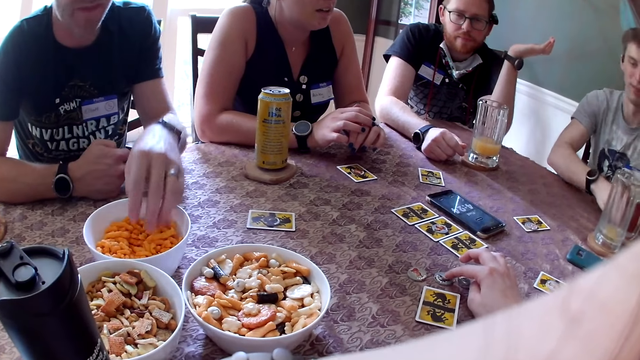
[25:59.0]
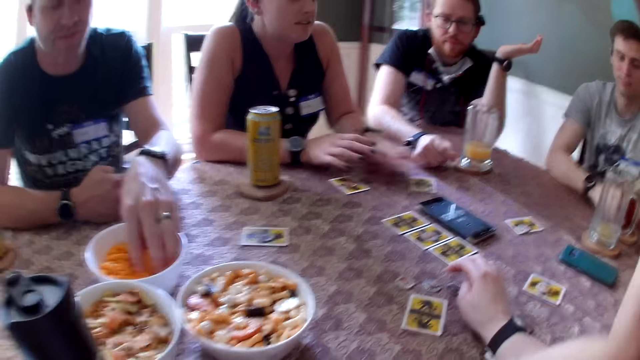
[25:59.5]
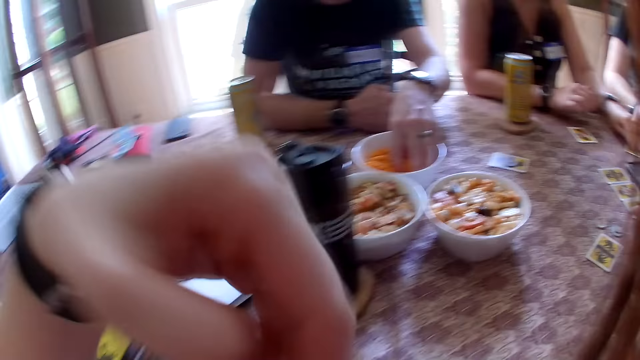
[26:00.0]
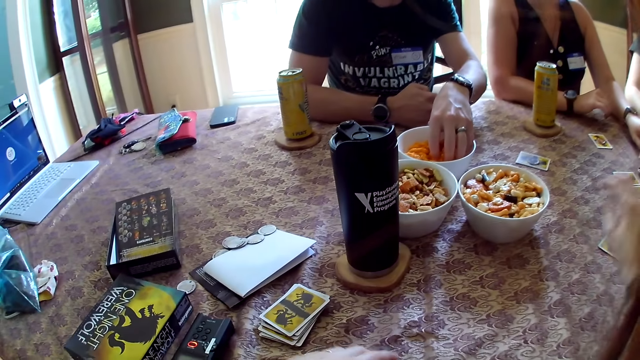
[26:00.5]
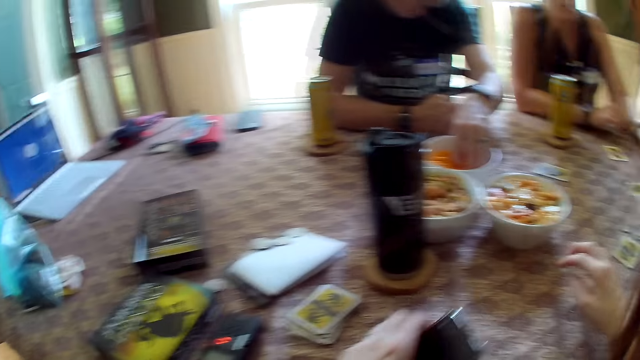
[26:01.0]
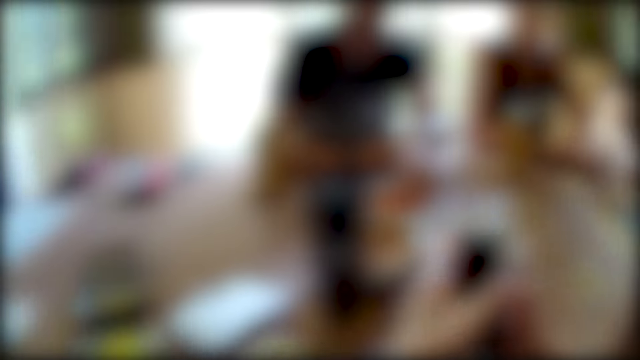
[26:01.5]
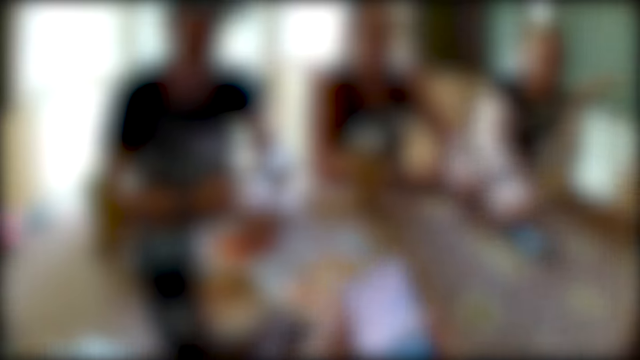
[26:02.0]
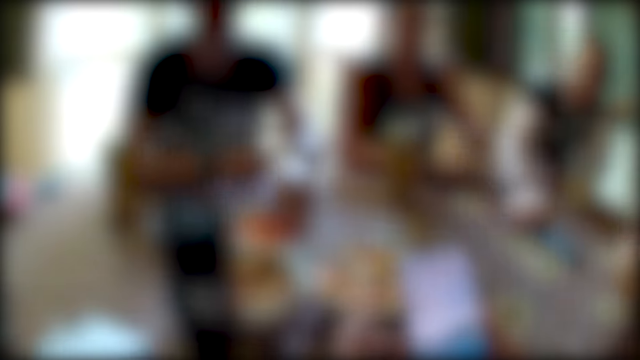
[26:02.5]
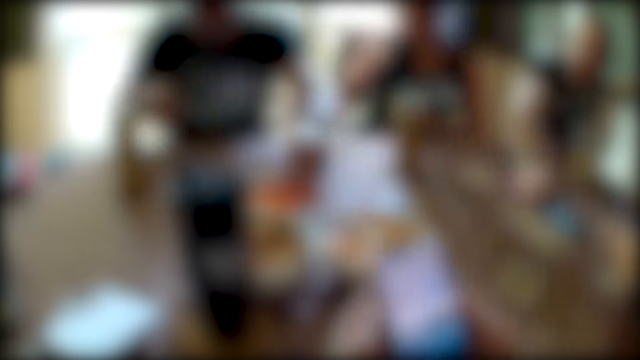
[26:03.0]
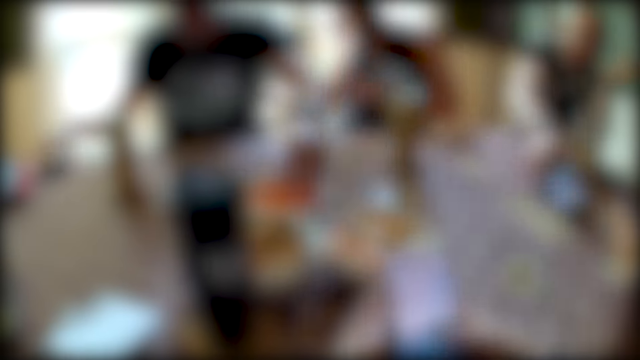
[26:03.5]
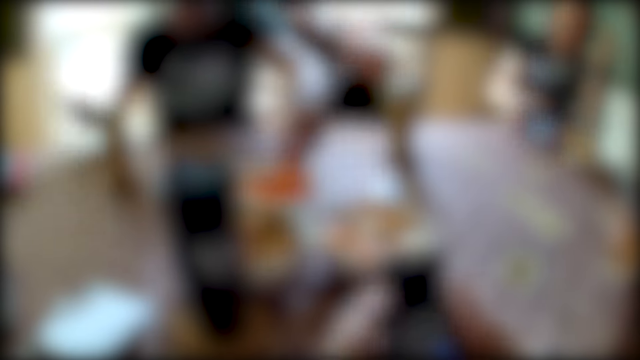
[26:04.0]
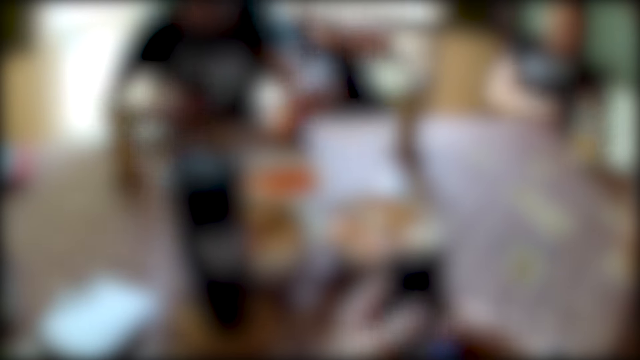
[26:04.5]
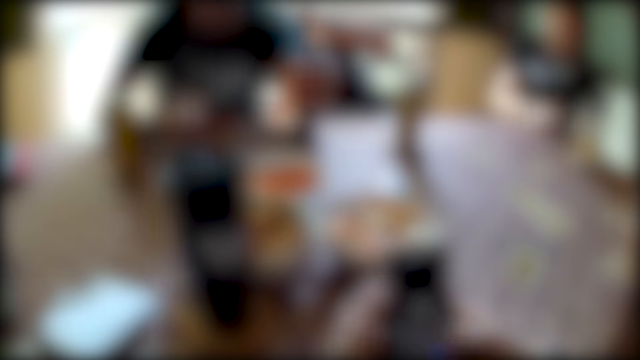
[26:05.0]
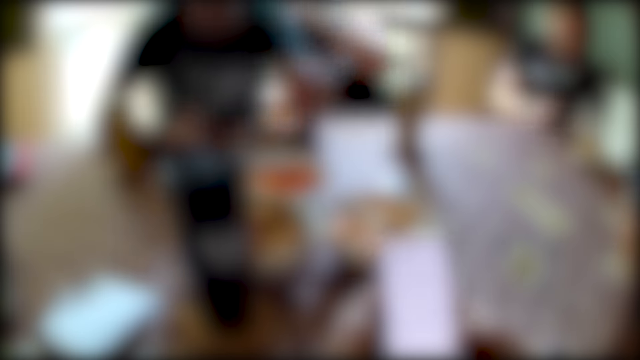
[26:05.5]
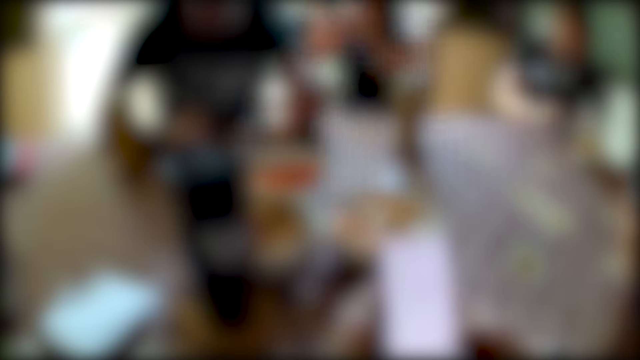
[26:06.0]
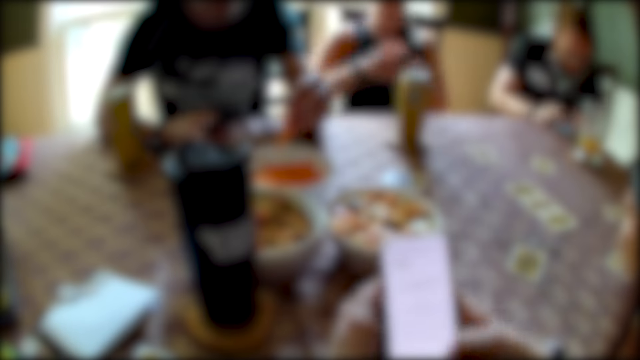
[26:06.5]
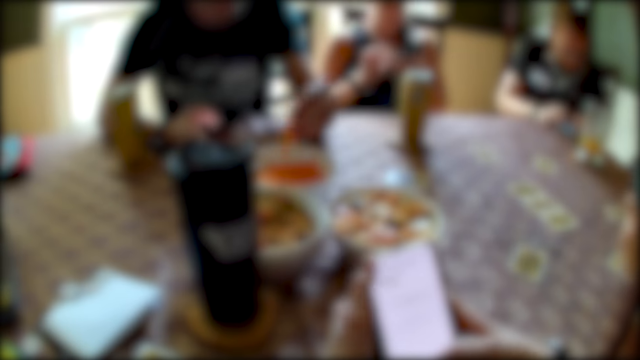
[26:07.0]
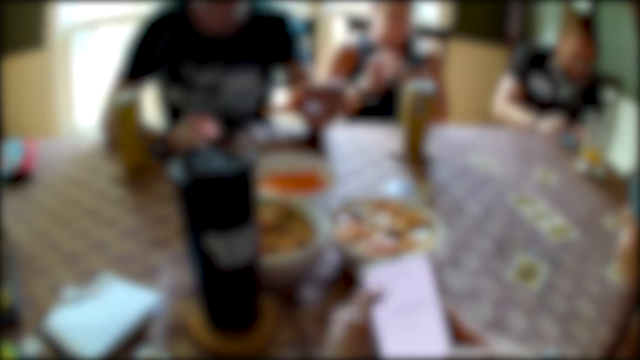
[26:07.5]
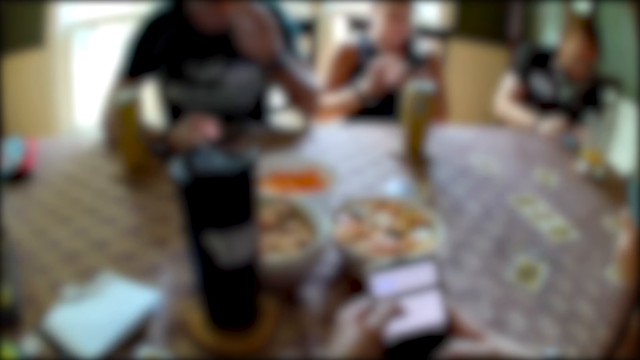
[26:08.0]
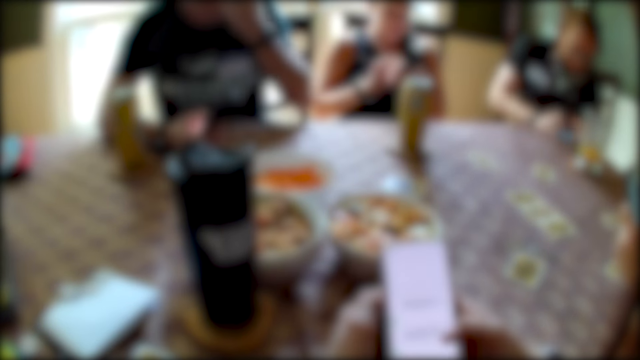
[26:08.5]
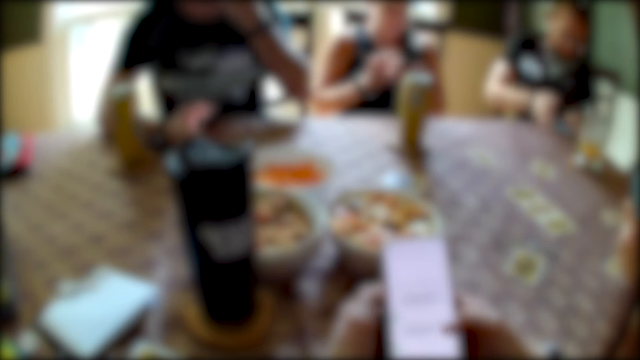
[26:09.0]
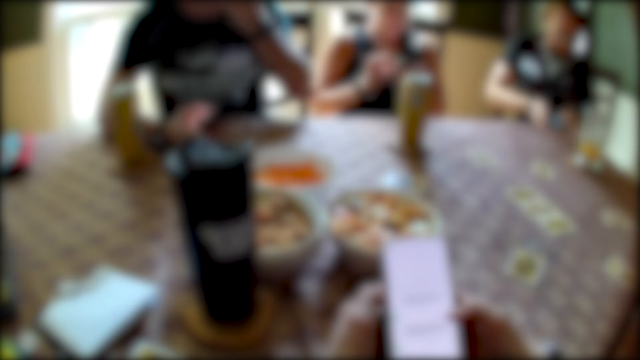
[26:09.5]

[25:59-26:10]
A person moves the hand on the table. A man takes some snacks from a bowl of snacks with his left hand. A woman speaks to the group of people at the table. Another person moves the hand on the table. The camera wearer picks up a phone from the table with her left hand. She moves the hand on the table. She operates the phone with her hands. Another man picks up the phone on the table with his right hand. The first man picks up a phone from the table with his right hand and moves the hand on the table. The woman takes a phone from the back of a chair with her right hand. A third person touches the phone. The other man operates the phone with his hands. The first man takes some snacks from the bowl on the table with his left hand and speaks to the group of people at the table. A third man speaks to the group of people at the table. A fourth person holds the phone. The woman operates the phone with her hands. The first man eats the snacks in his left hand. The third person touches the cloth. The third man speaks to the group of people at the table.

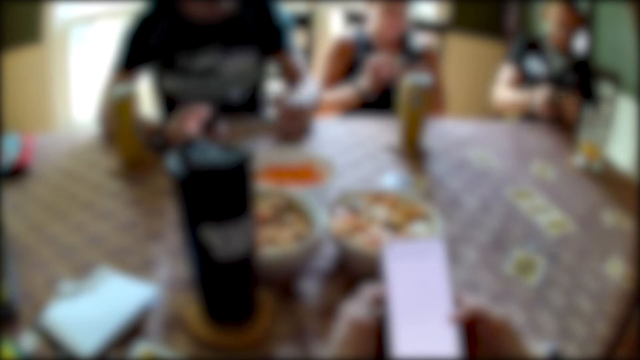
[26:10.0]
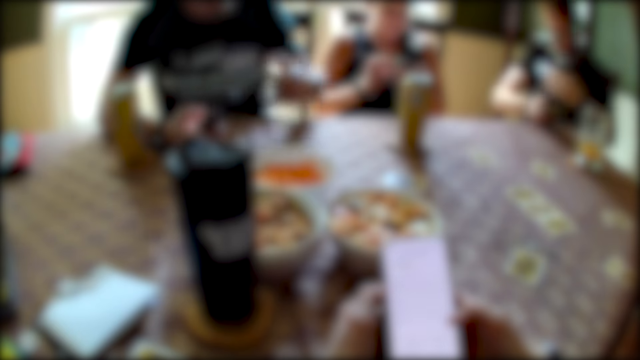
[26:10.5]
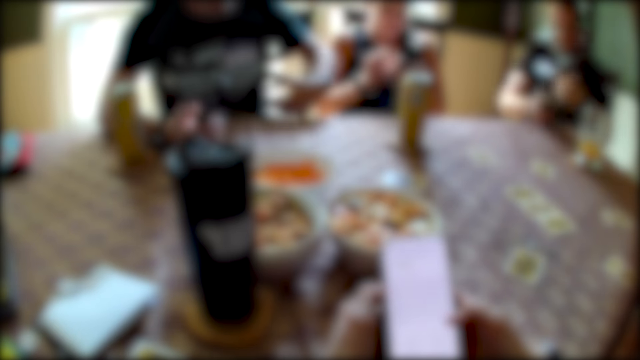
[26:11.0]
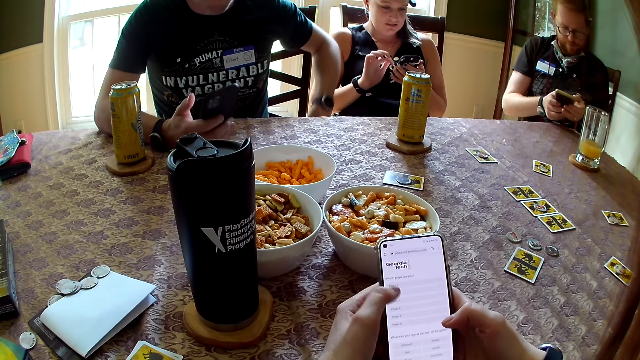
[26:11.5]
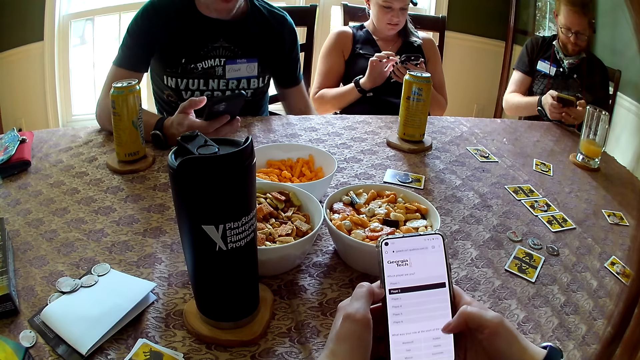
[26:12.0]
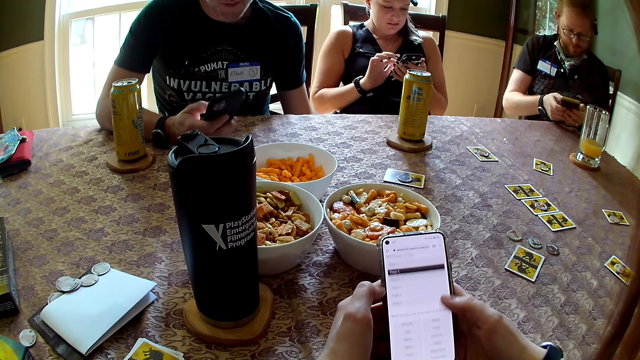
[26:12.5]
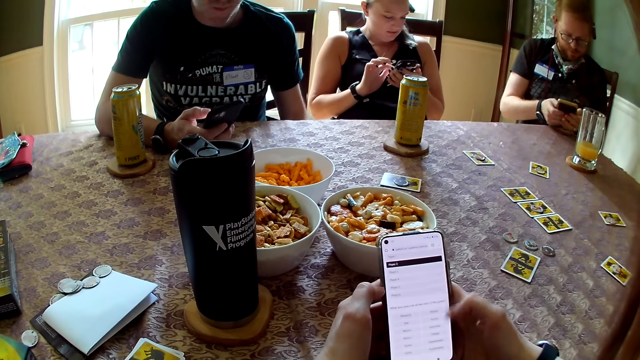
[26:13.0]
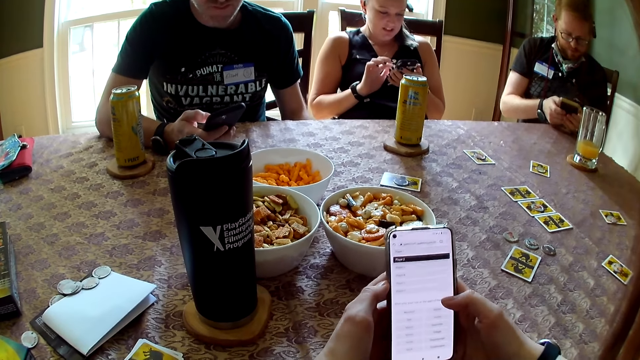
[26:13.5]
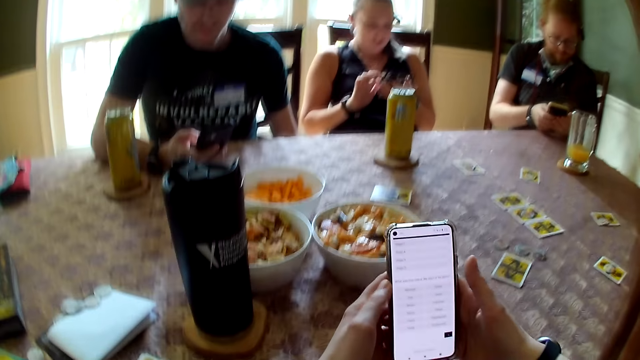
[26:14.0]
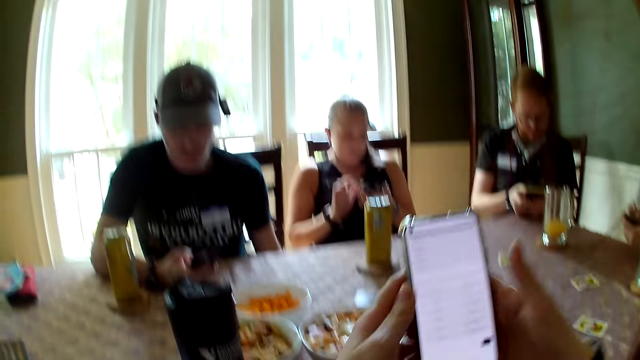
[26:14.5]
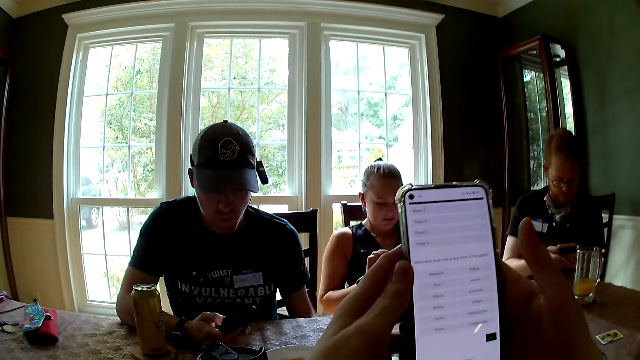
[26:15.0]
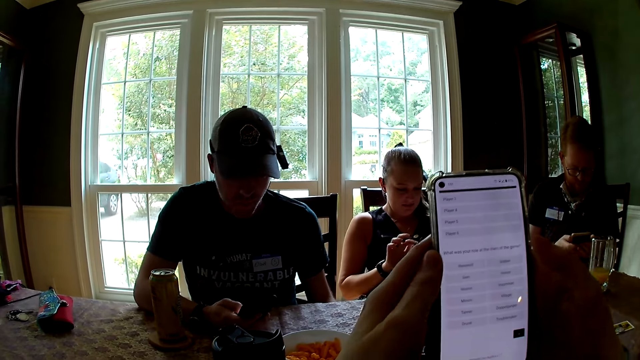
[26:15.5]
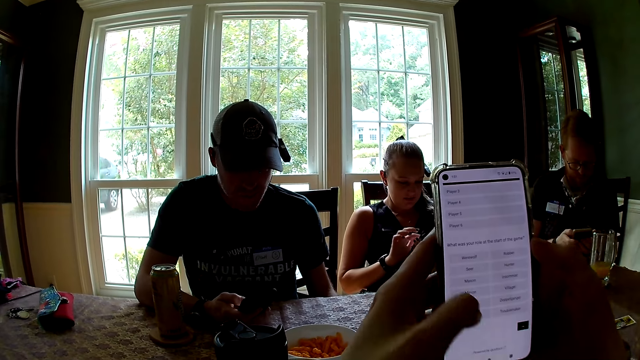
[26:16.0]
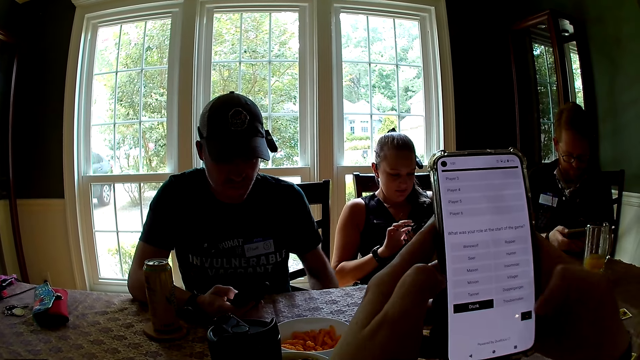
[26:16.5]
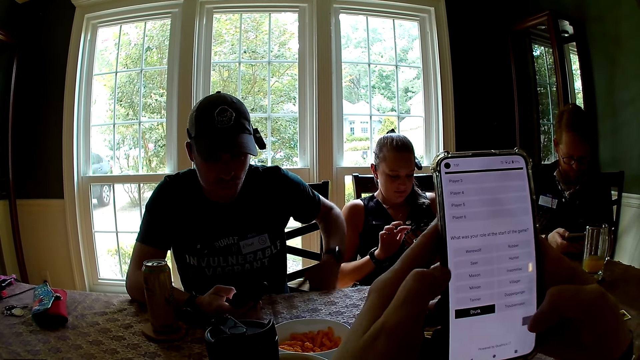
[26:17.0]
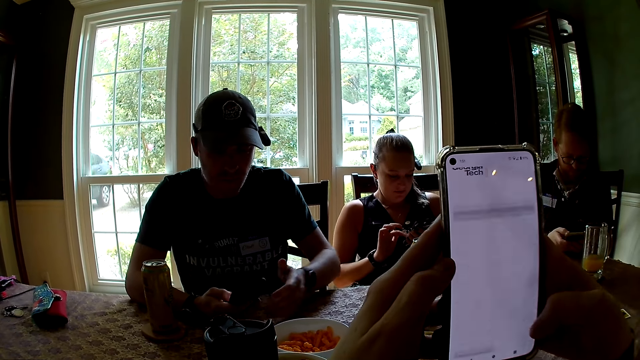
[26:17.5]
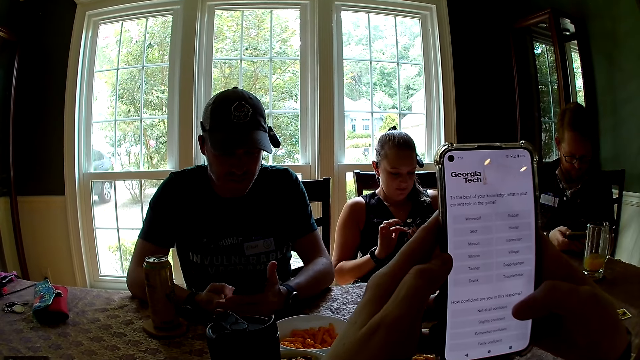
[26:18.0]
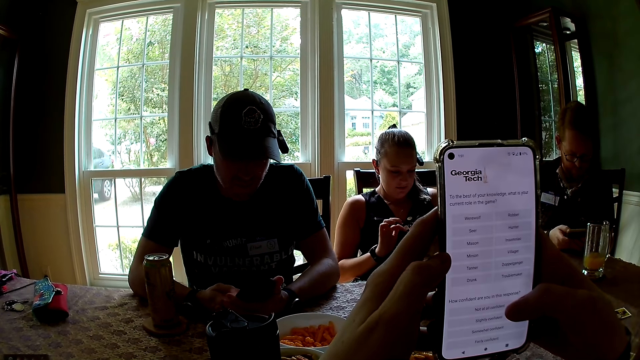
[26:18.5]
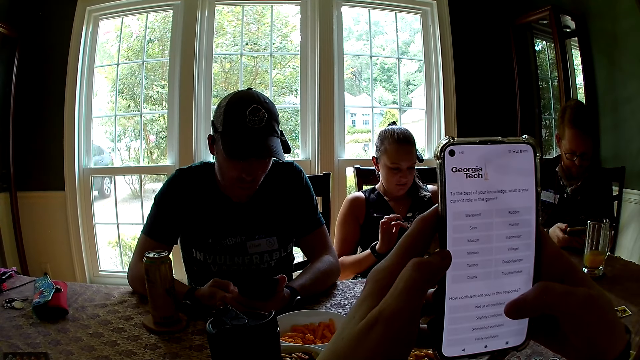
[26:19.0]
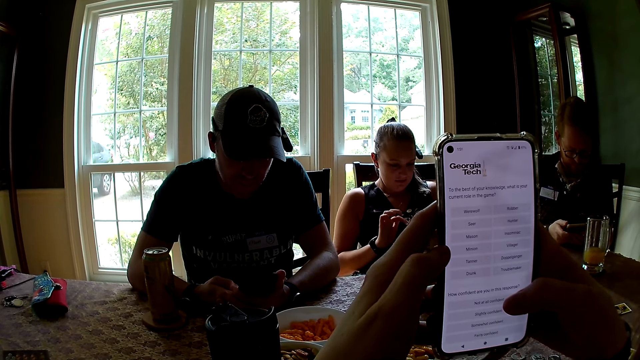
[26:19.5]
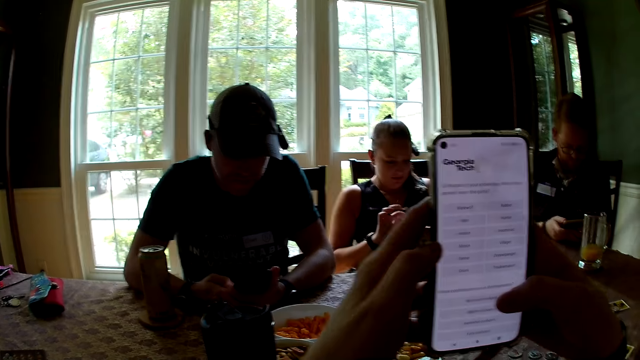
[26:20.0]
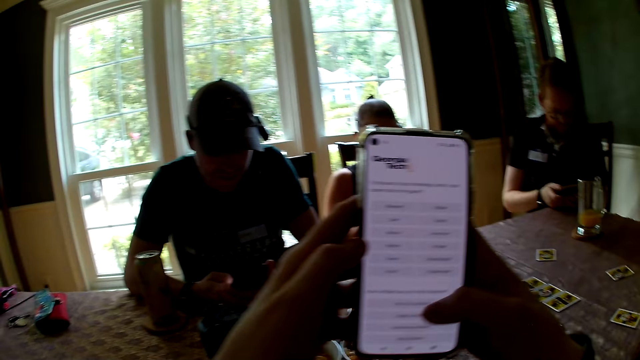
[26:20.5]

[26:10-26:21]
A man speaks to the group of people at the table. A person moves the hand under the table. The man operates the phone with his hands. The camera wearer moves the phone up. Another man speaks to the group of people at the table. A third man operates the phone with his hands. The camera wearer uses the phone. The person uses the phone.
